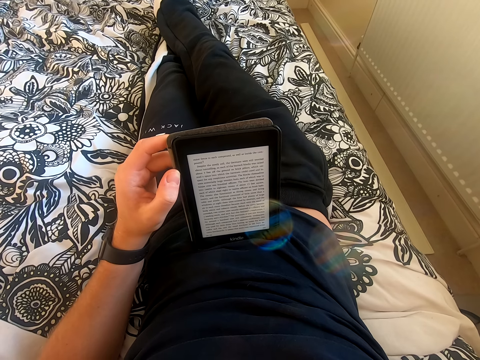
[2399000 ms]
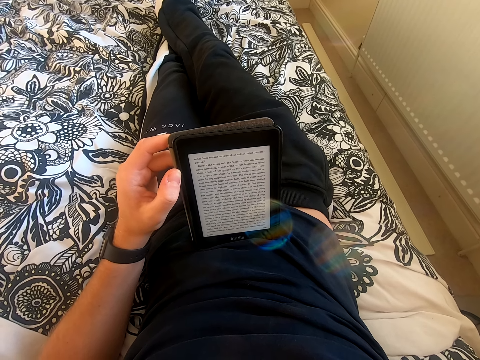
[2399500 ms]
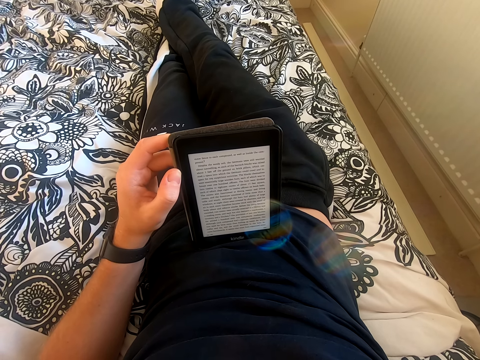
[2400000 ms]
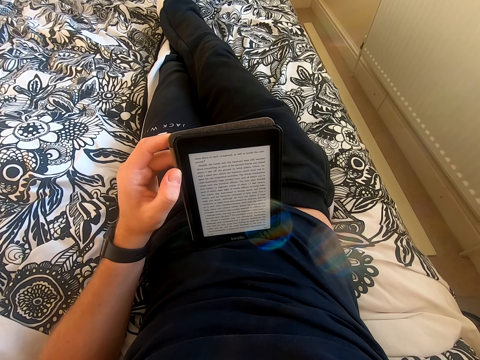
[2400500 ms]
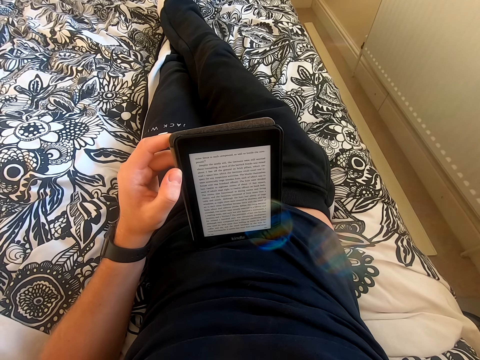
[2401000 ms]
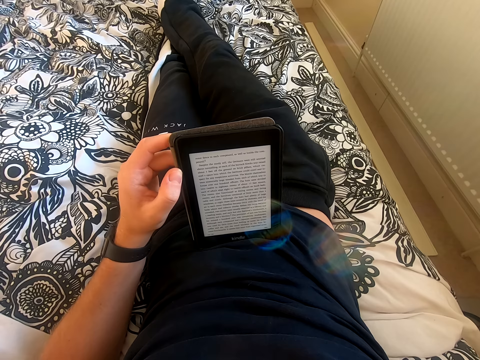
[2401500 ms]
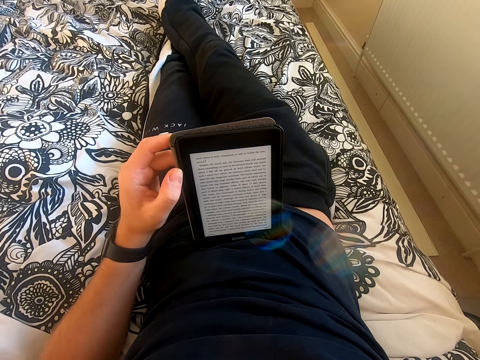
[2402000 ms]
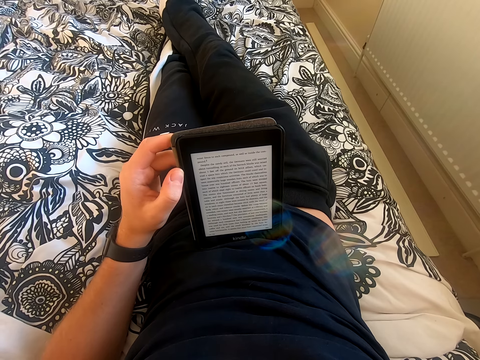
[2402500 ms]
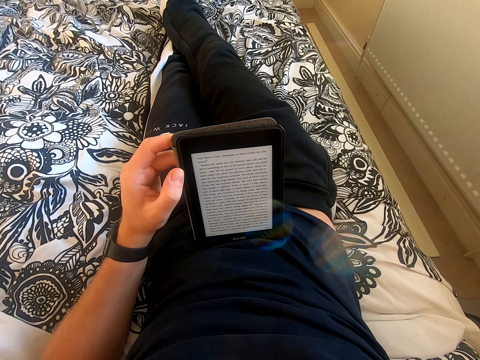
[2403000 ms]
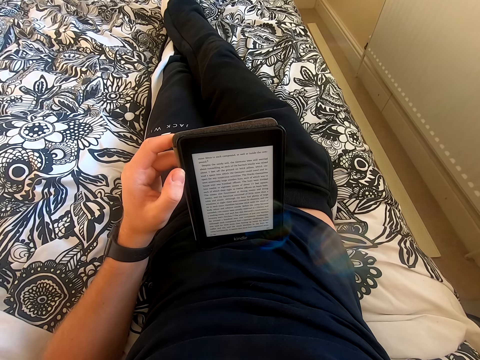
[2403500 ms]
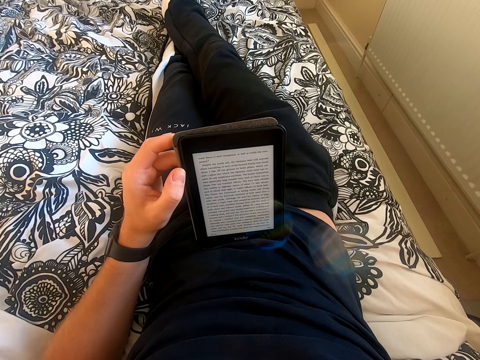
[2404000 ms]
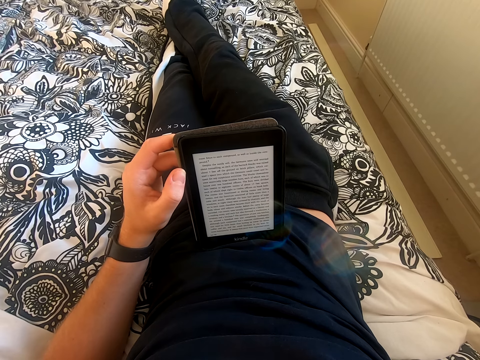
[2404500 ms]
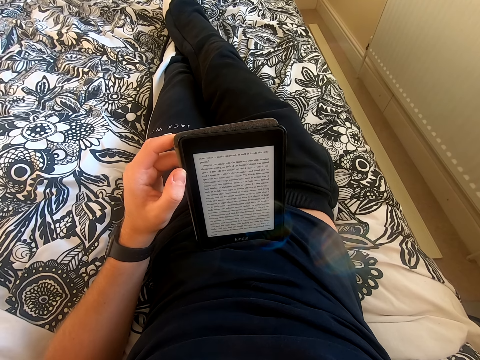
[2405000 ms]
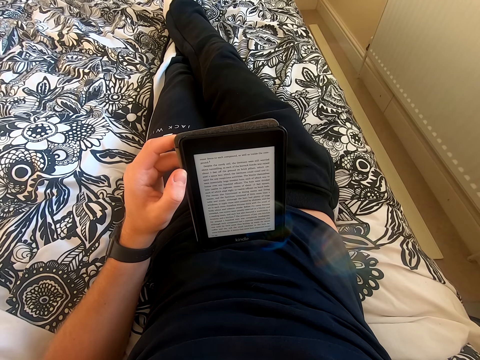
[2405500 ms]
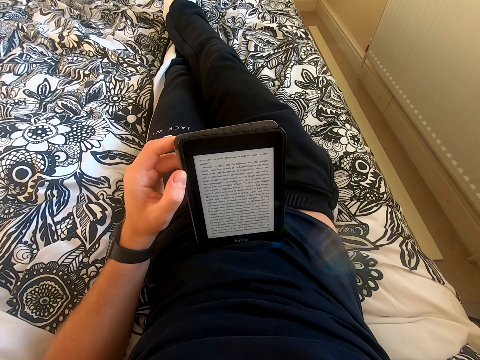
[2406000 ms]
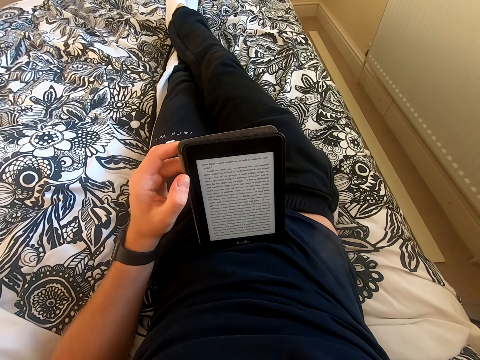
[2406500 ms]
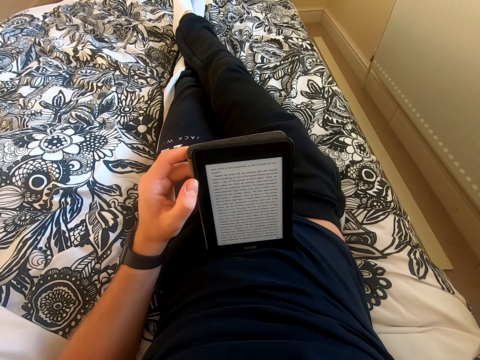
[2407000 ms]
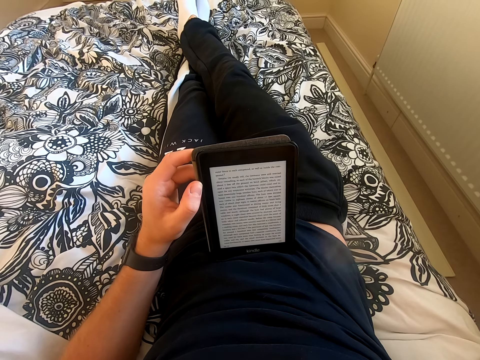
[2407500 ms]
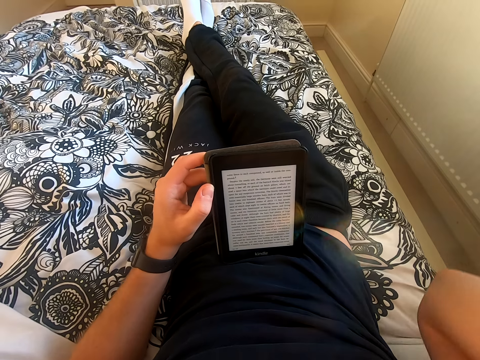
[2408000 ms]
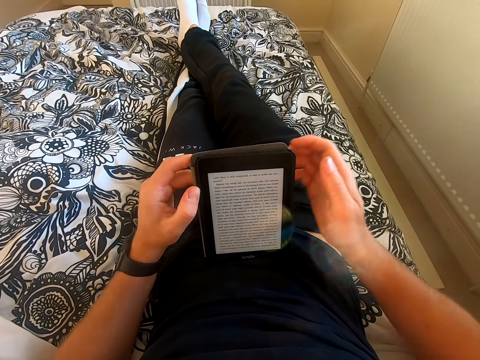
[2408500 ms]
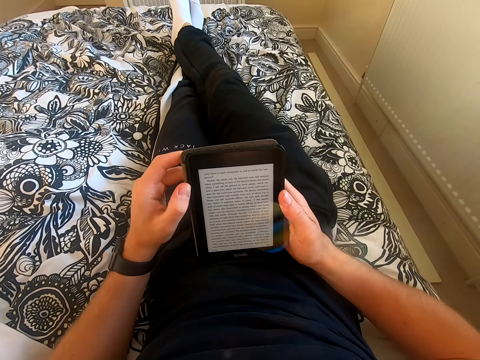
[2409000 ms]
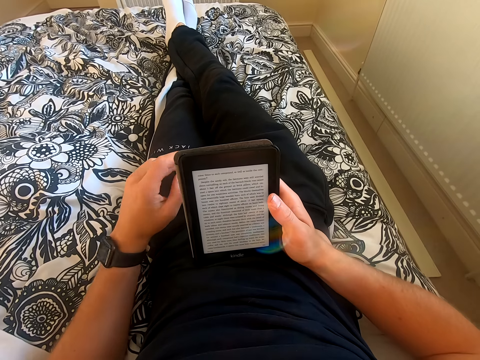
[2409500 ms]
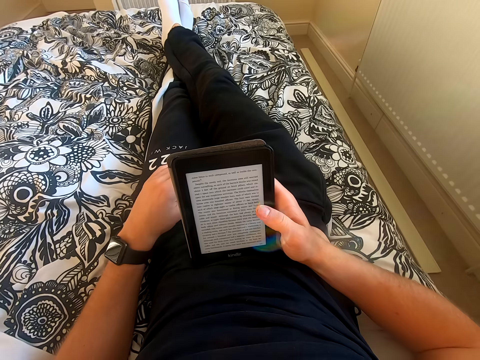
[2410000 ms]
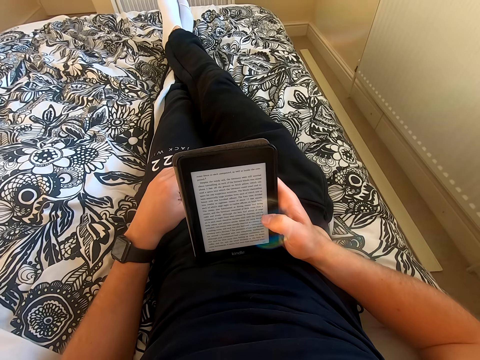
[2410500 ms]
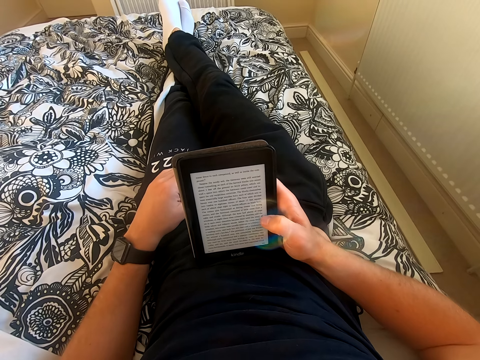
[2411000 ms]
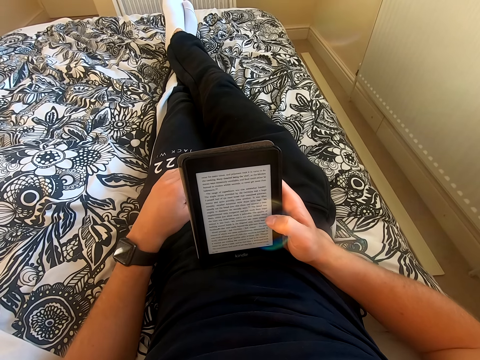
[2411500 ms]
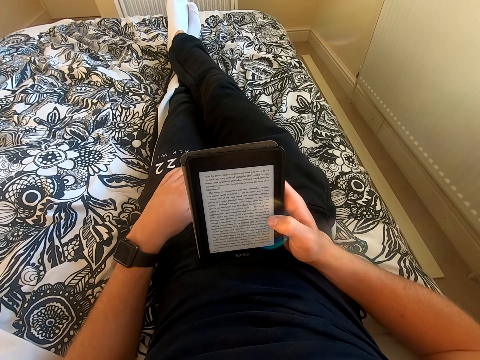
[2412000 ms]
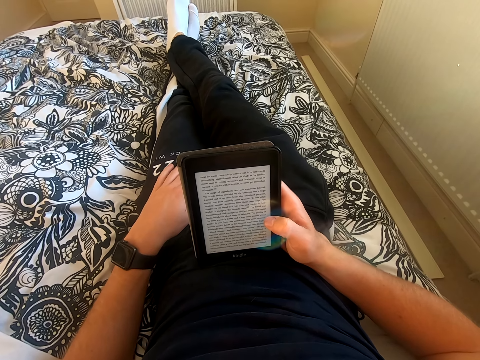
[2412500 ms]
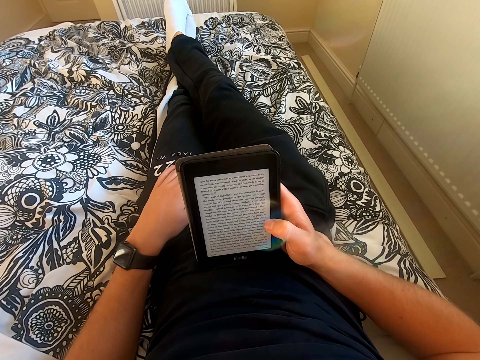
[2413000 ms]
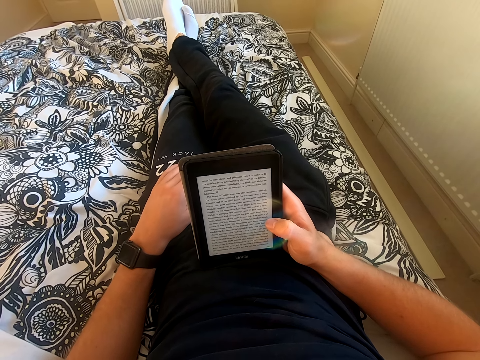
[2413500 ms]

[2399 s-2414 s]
The camera wearer lowers his right hand. He holds the tablet with his right hand. He places his left hand on the lap. He scrolls through the tablet. He reads through the tablet.

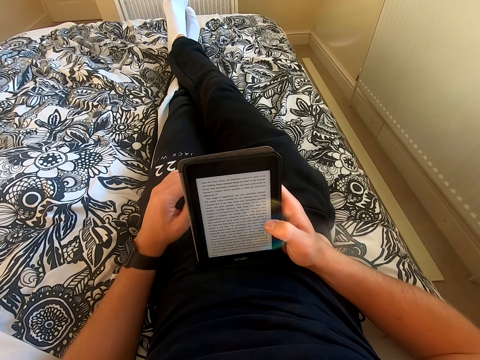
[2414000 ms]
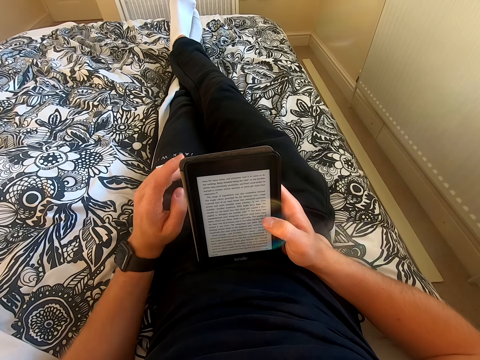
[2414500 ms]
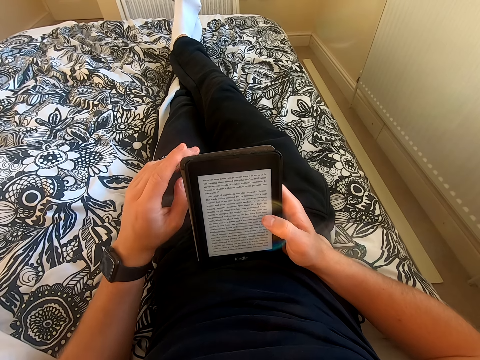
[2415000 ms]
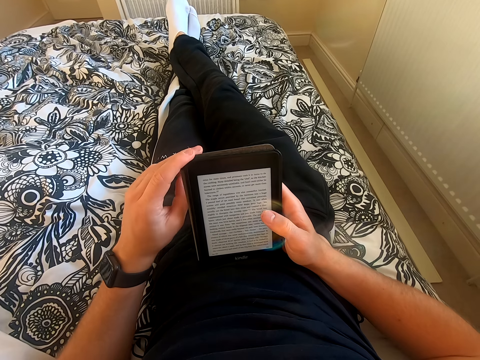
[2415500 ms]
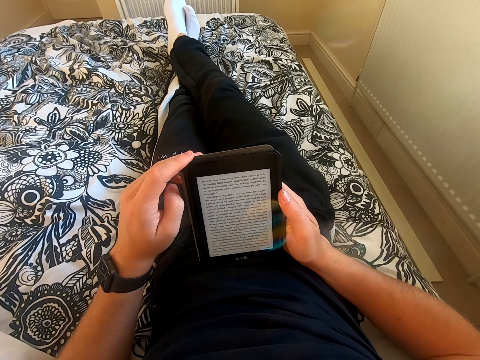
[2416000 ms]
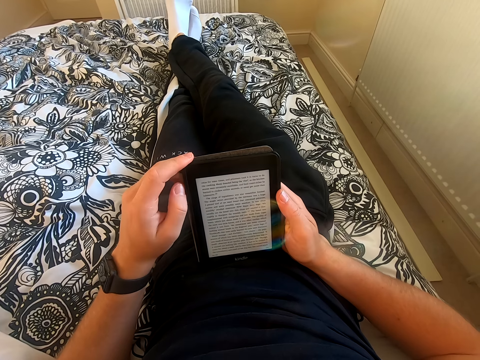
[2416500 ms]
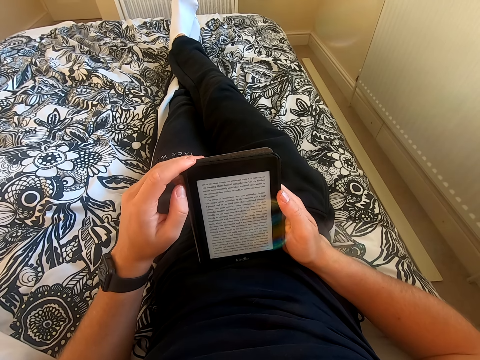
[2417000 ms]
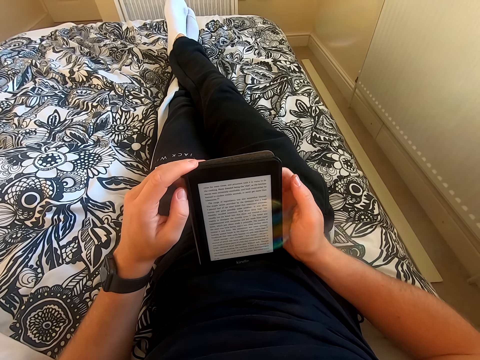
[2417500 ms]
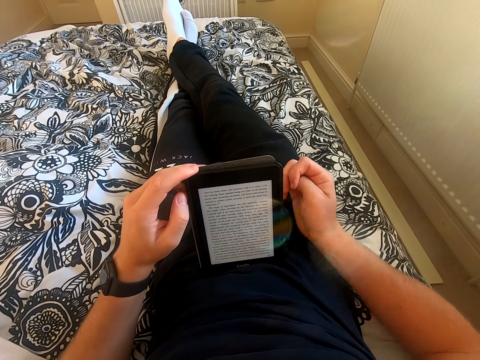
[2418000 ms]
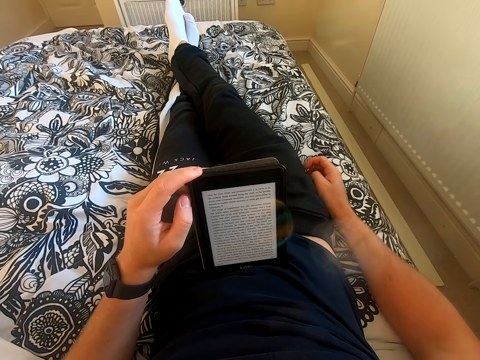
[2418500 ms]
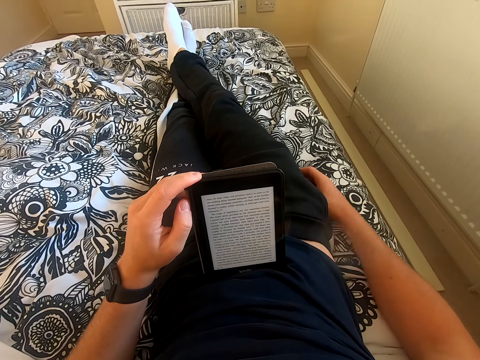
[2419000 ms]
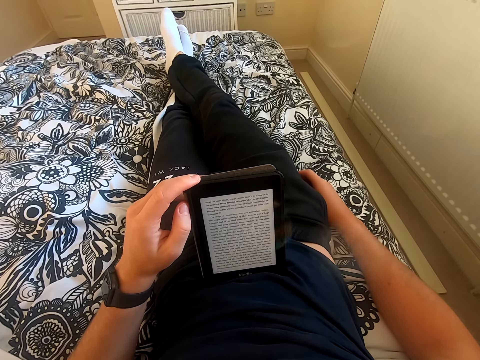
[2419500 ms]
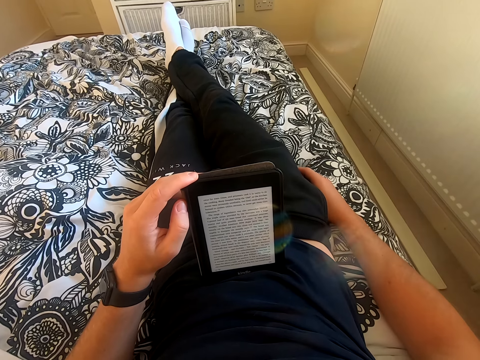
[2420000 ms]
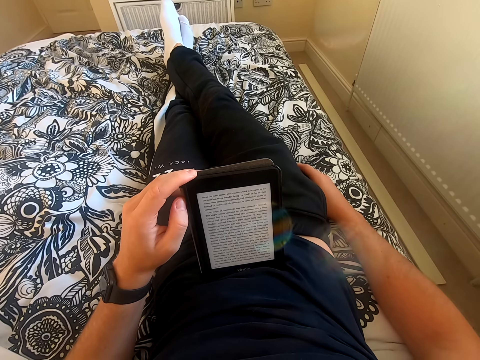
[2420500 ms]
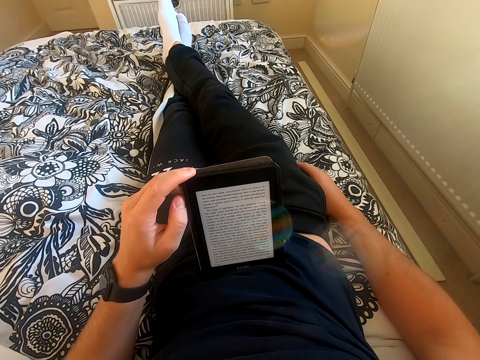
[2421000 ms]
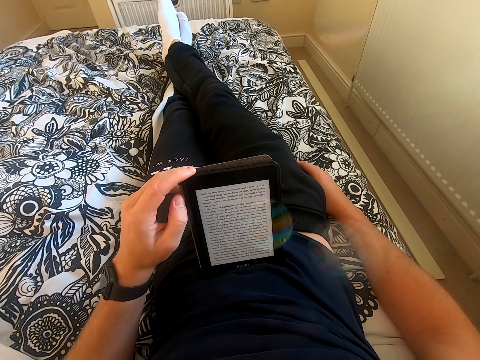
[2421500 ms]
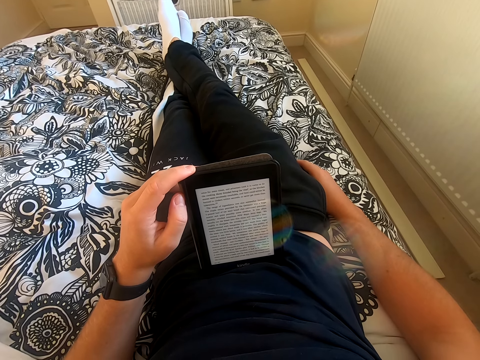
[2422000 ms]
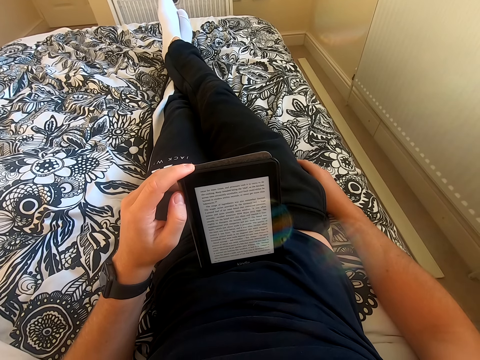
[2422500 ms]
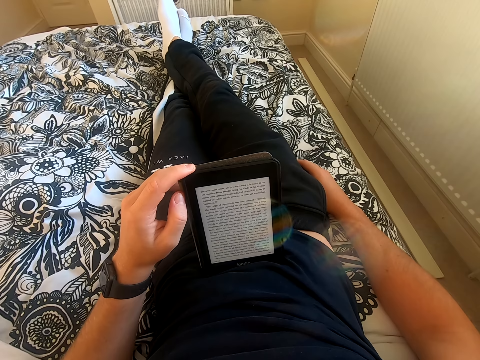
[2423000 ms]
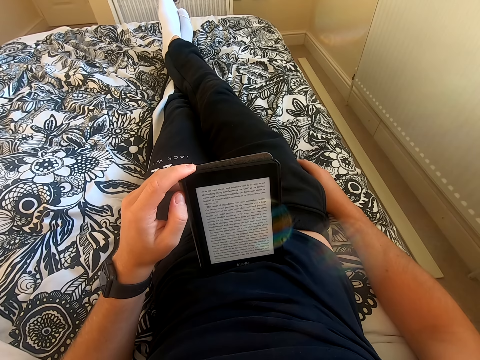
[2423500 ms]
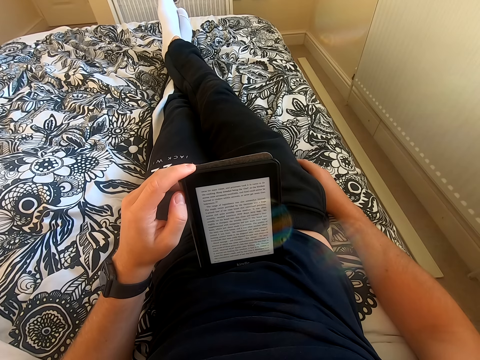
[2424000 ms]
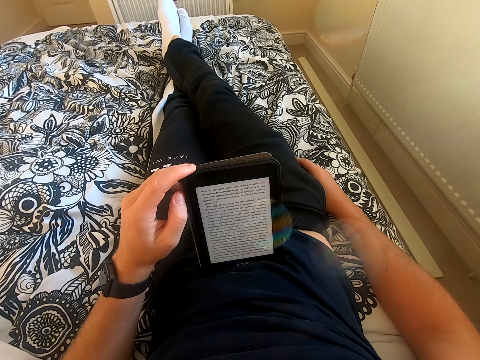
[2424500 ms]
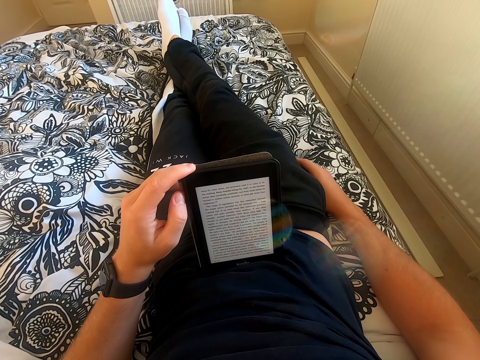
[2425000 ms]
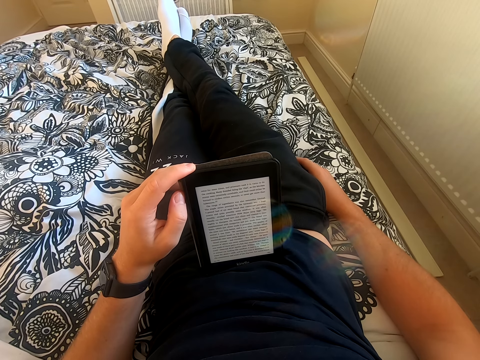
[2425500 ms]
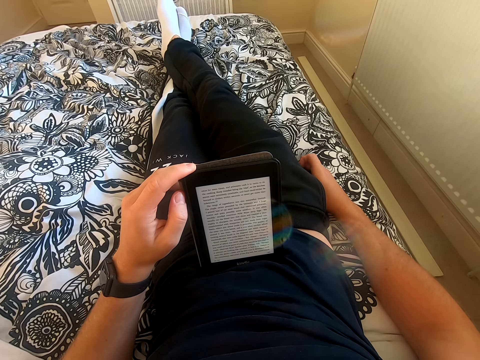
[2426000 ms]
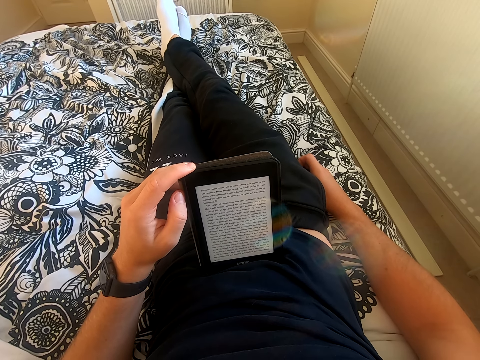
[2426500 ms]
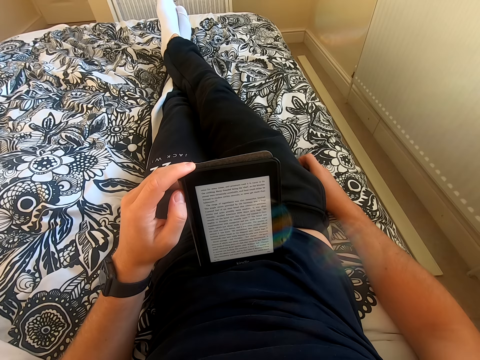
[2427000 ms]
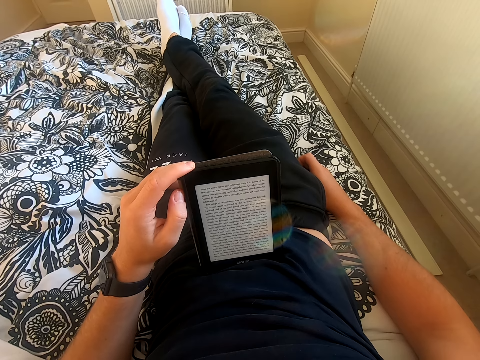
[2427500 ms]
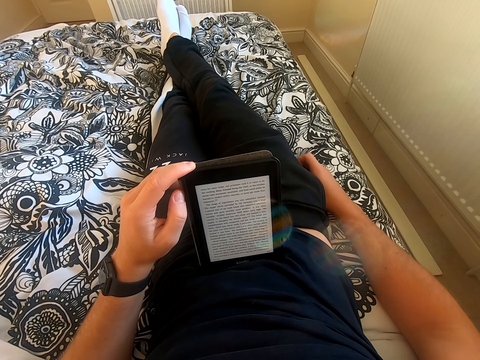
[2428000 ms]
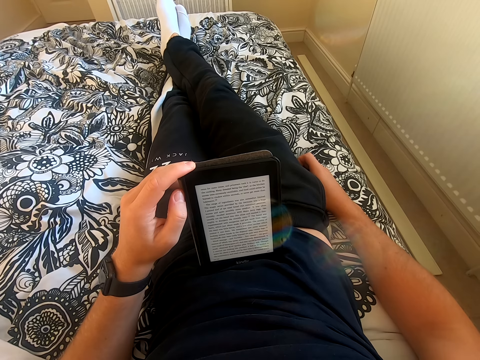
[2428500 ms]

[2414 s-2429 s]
The camera wearer rubs his feet together. He places his left hand on the tablet. He reads the book on the tablet. He removes his right hand from the tablet. He places his right hand on the bed. He reads through the tablet. He rubs his feet together.
